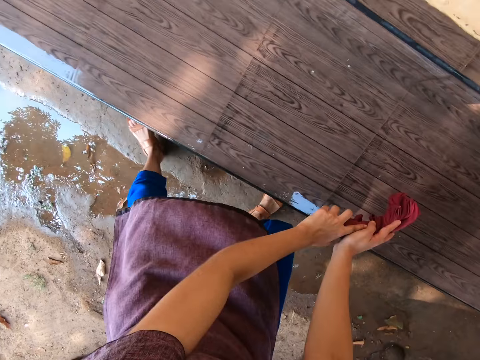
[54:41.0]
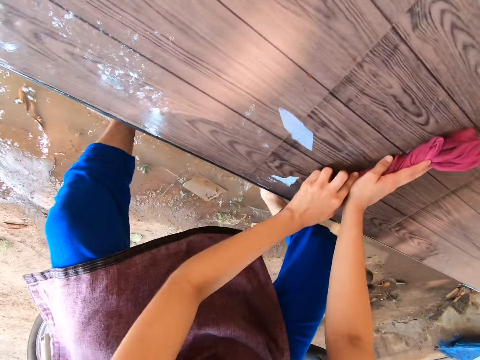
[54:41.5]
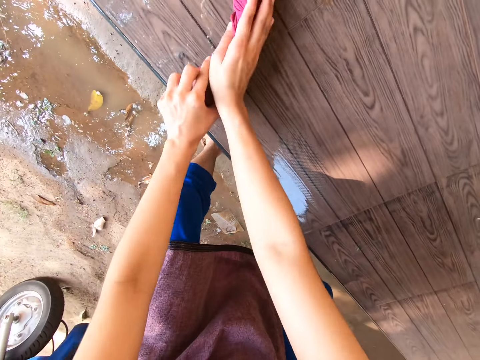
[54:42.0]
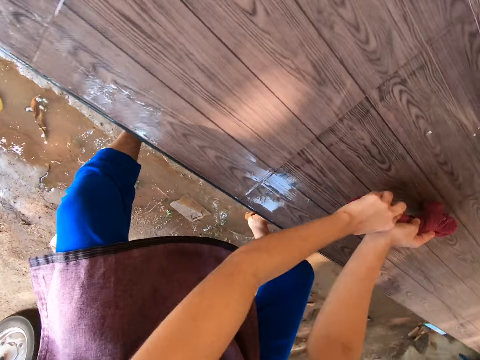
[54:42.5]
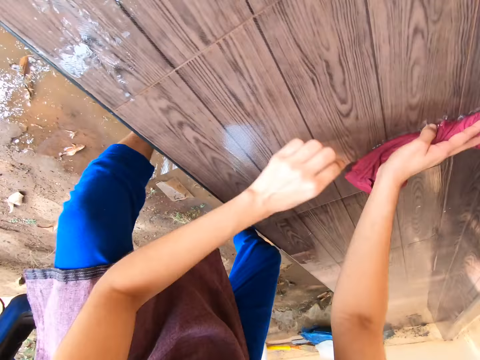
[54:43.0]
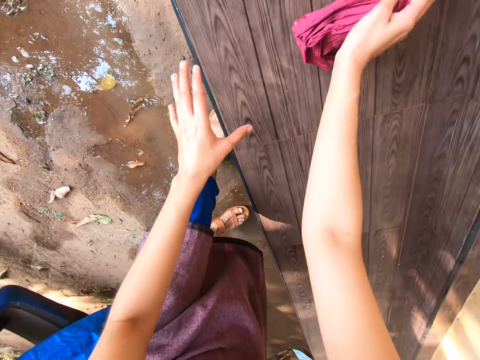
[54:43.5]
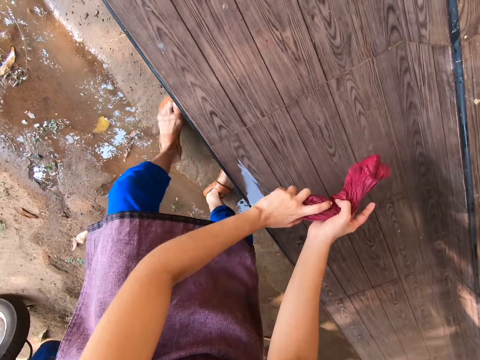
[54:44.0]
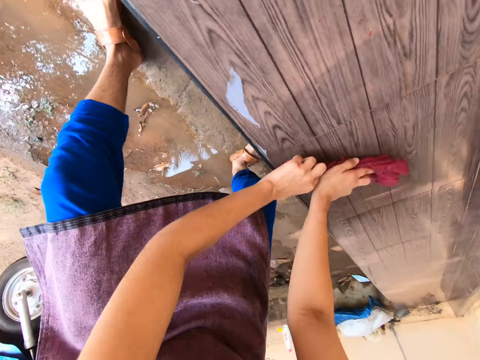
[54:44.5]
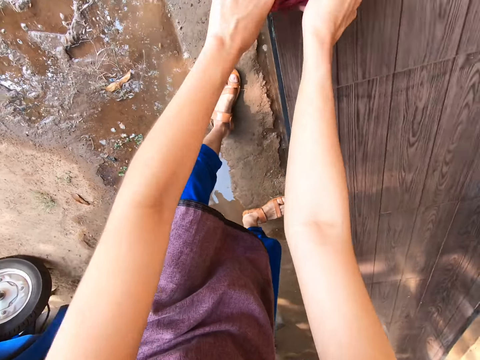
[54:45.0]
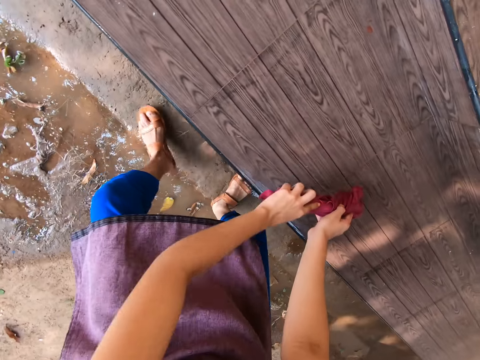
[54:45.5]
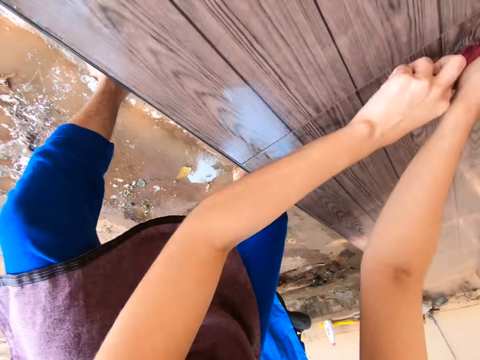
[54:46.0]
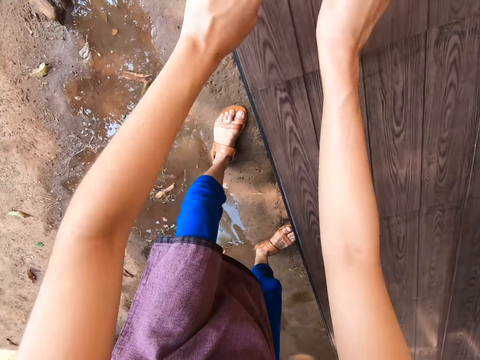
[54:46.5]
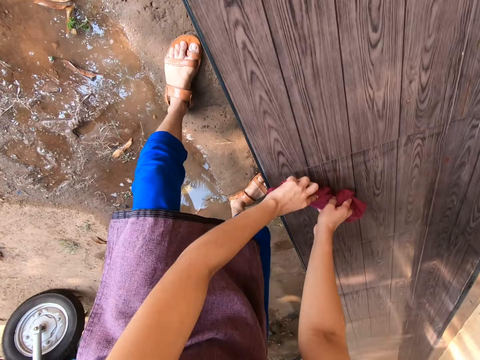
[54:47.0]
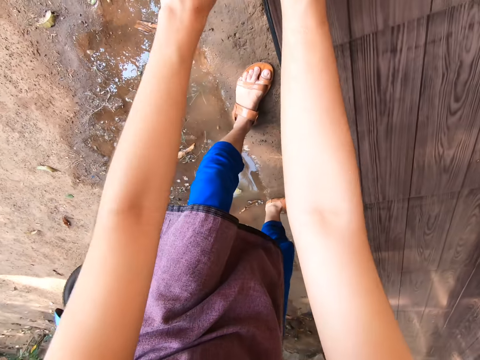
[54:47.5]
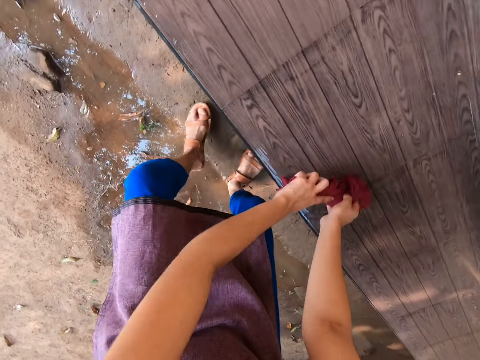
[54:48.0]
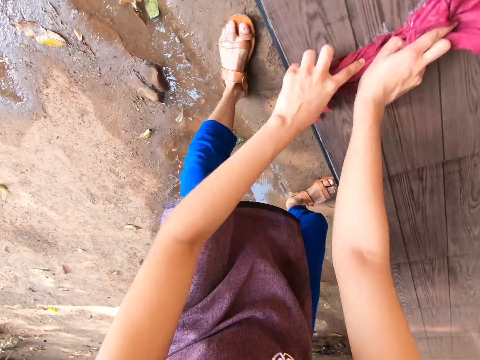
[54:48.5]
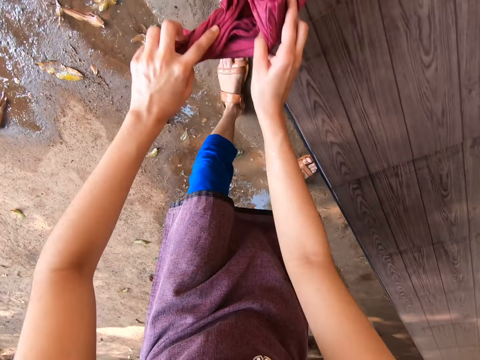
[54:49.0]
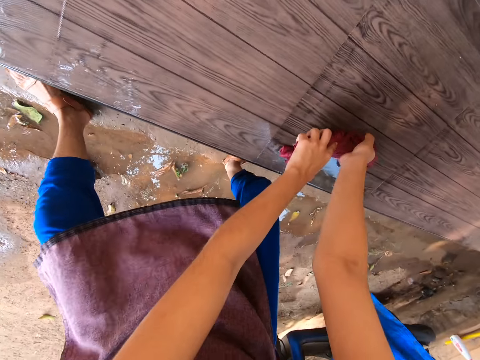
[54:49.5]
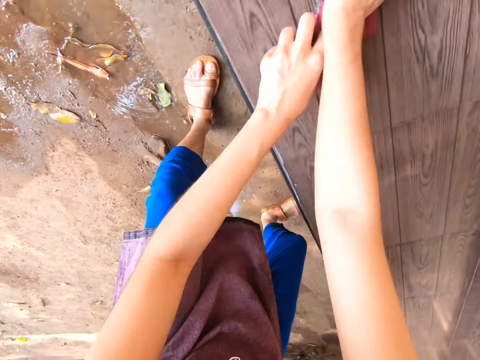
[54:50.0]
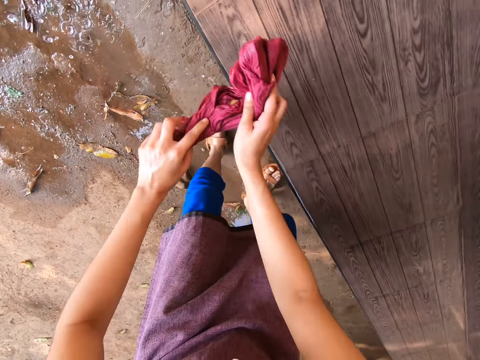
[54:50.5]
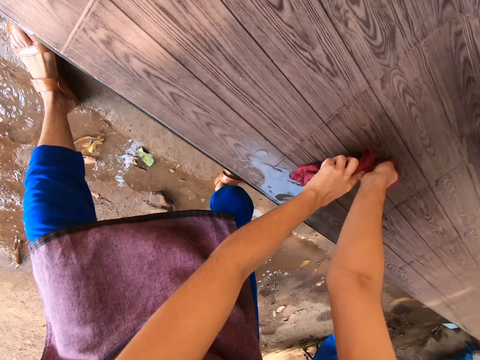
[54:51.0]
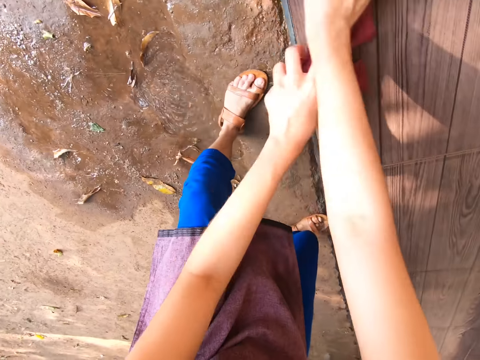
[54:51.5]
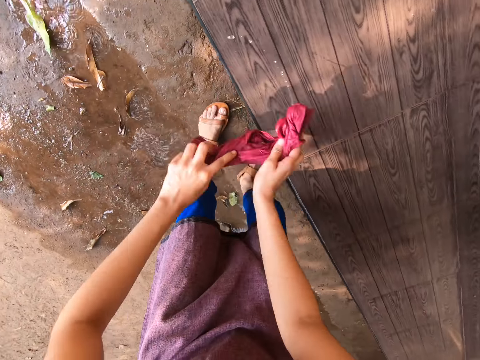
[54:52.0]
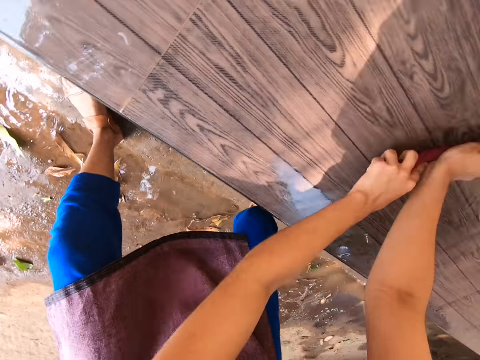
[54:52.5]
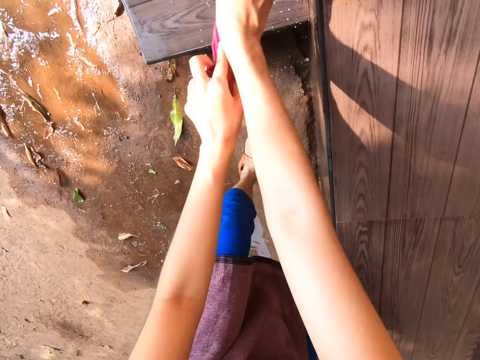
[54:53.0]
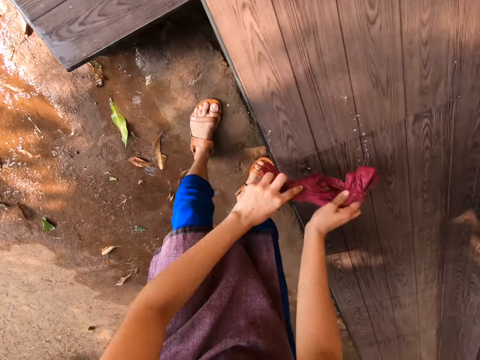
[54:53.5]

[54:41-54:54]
The camera wearer cleans the front stairs with the cloth in her hands.

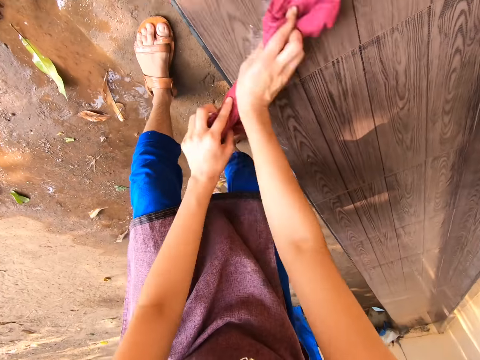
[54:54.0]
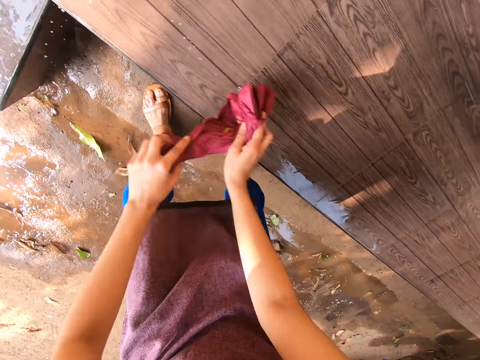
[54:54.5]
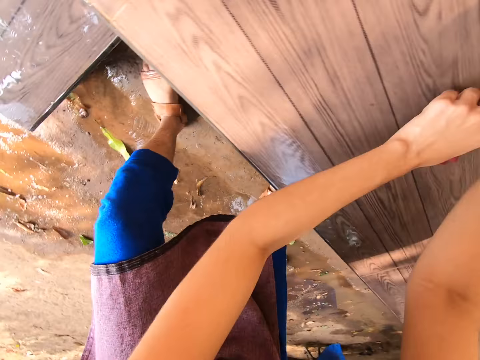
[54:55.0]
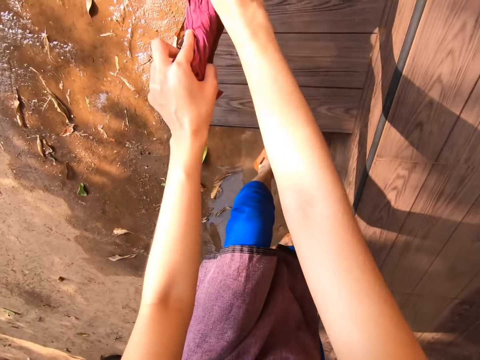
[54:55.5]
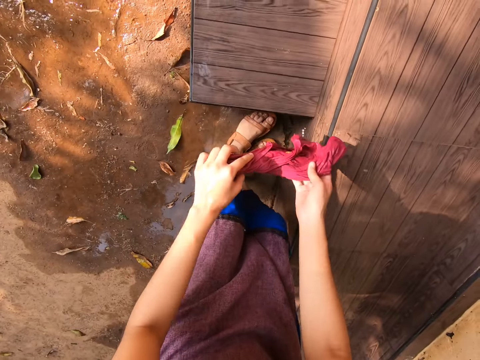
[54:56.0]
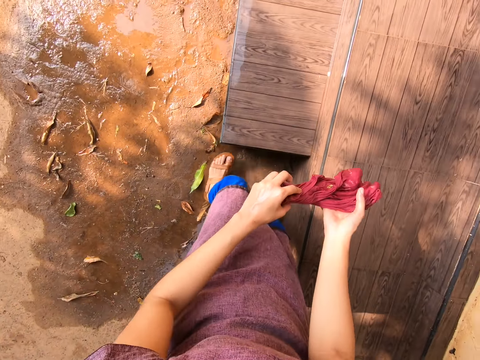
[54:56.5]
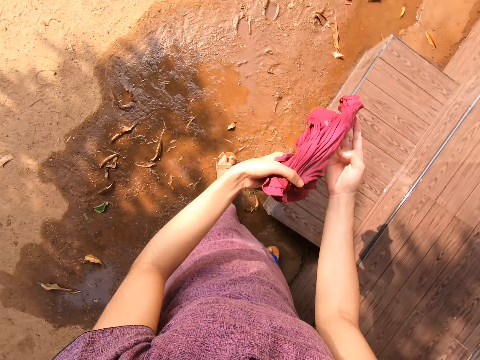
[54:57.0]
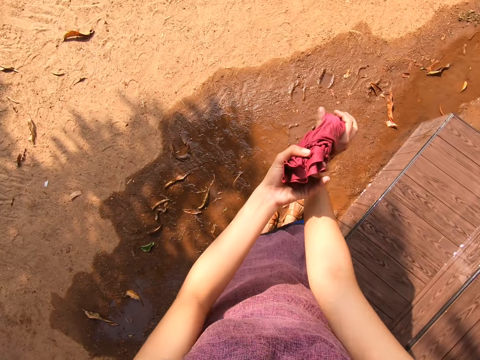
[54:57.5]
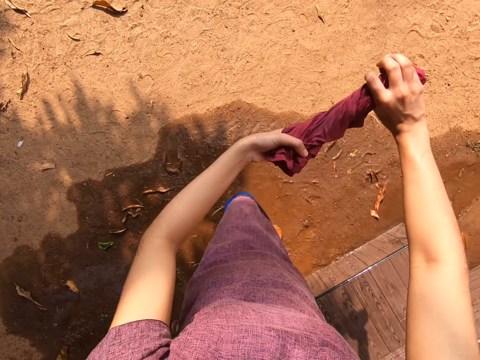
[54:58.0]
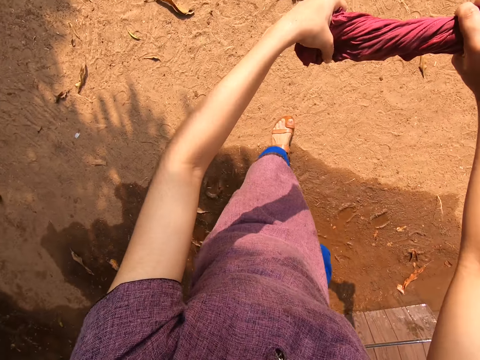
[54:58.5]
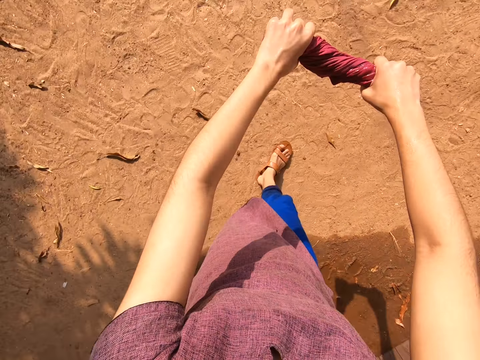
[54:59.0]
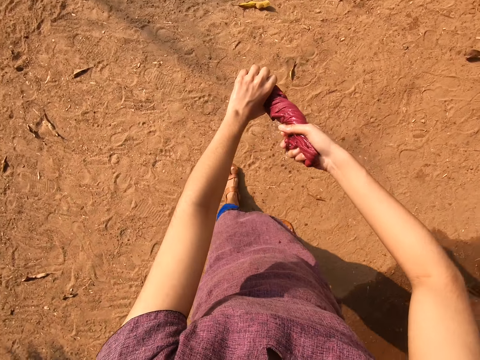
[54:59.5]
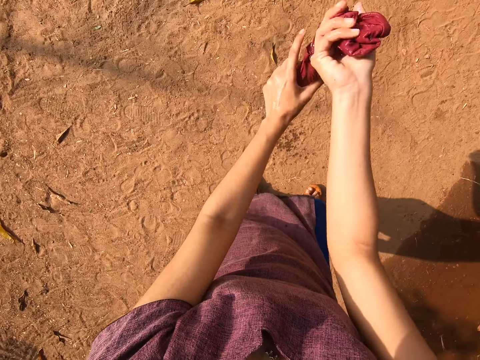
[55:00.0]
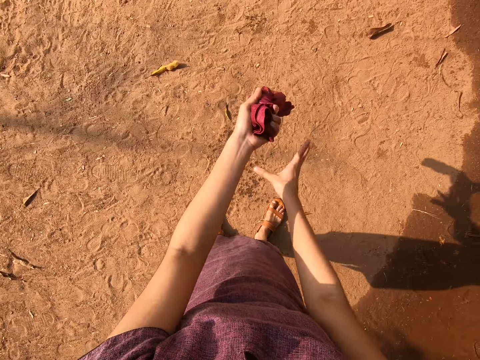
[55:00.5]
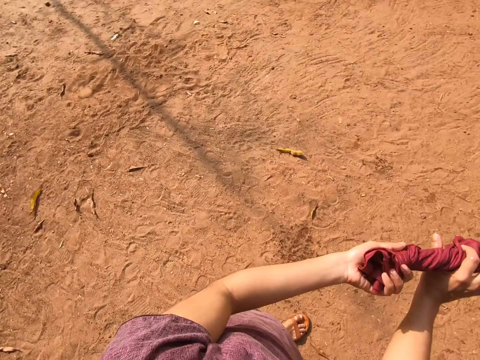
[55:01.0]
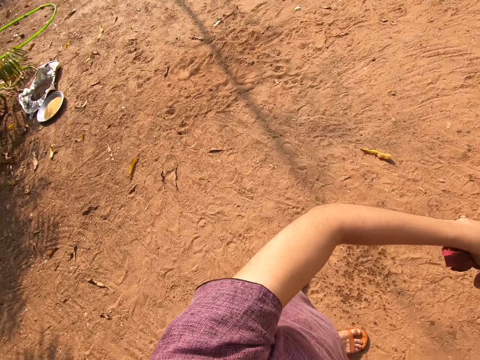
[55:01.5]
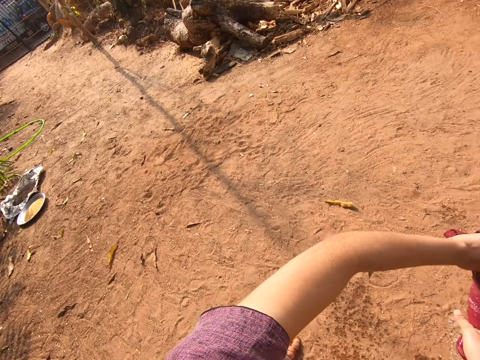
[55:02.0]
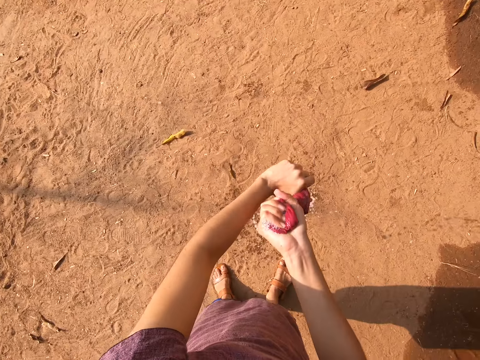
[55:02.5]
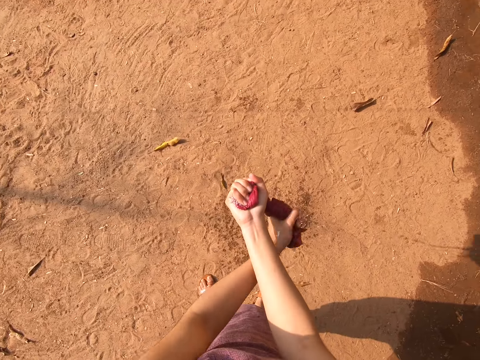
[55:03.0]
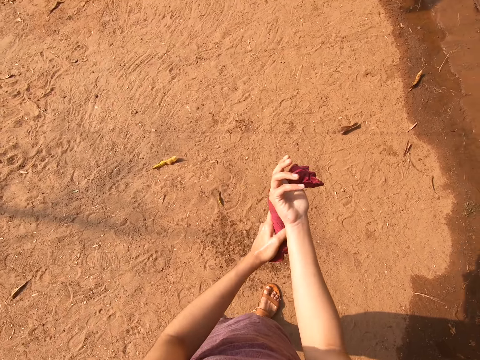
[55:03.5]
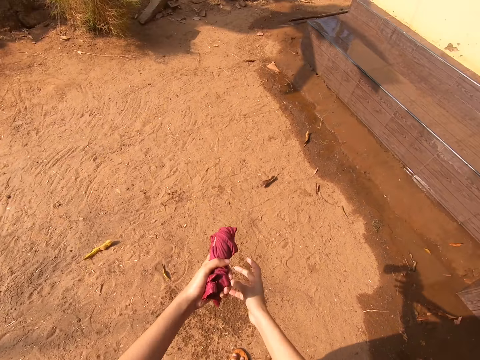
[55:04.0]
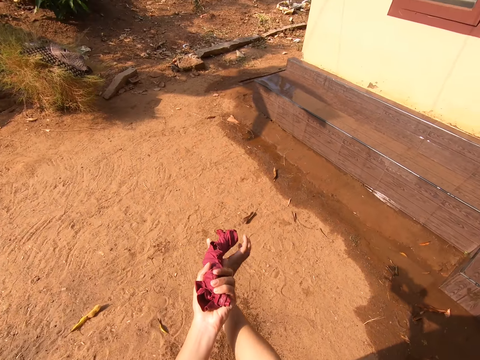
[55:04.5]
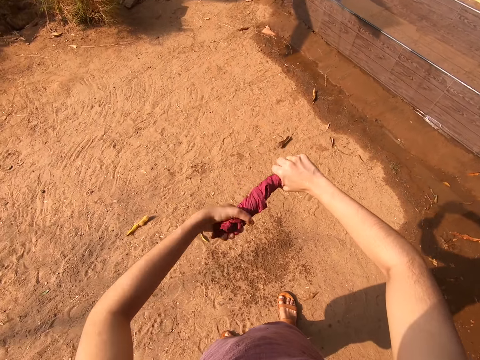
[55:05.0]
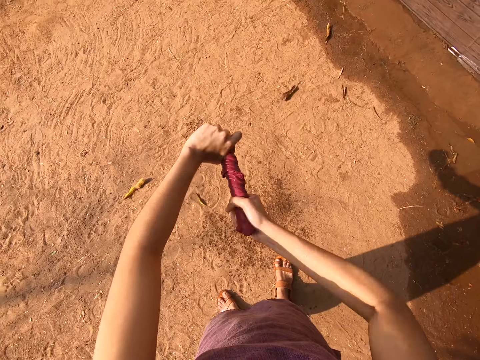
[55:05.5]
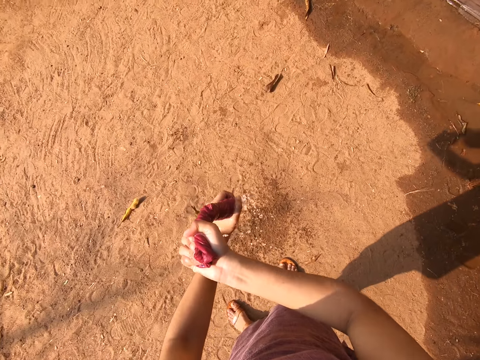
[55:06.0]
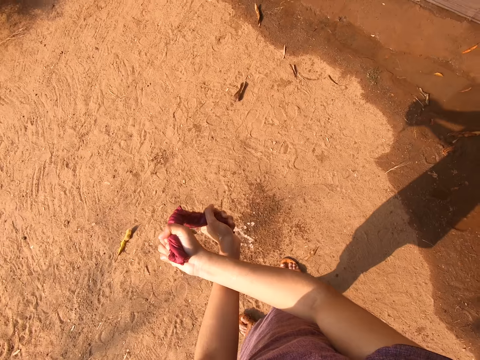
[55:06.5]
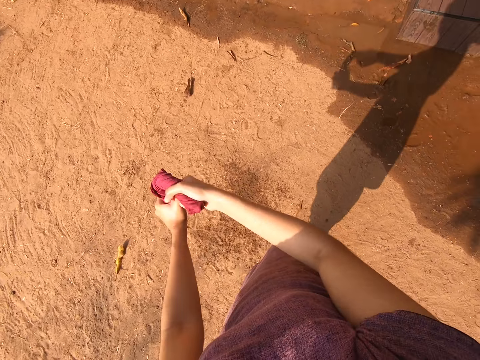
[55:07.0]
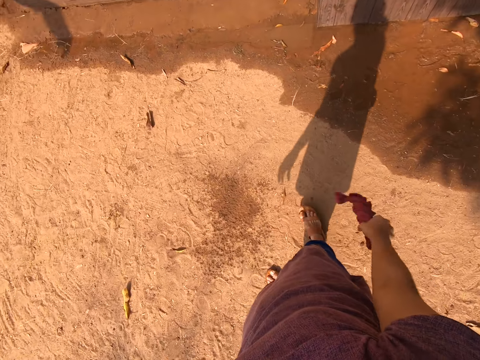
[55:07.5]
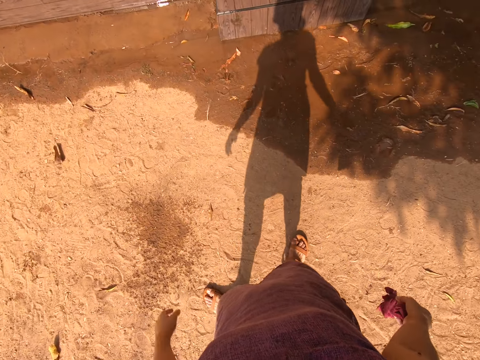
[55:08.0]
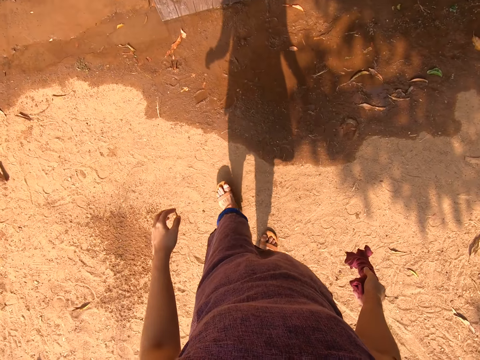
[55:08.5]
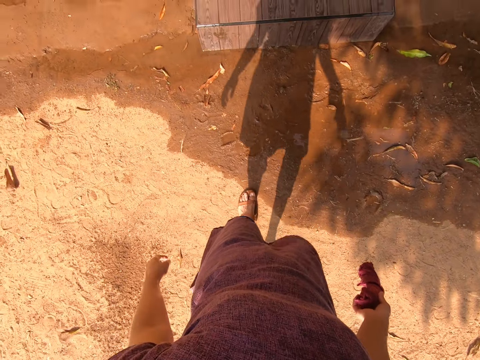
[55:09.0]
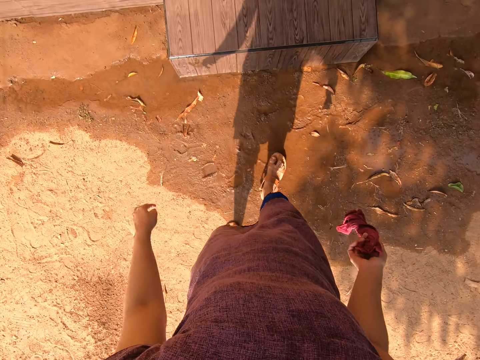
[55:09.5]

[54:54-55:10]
The camera wearer squeezes the cloth in her hands. She steps away from the front stairs. She moves closer to the front stairs.
